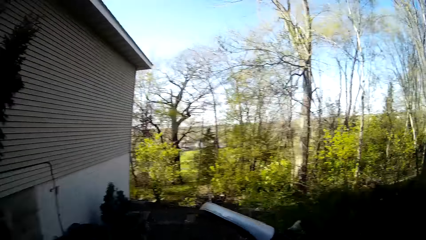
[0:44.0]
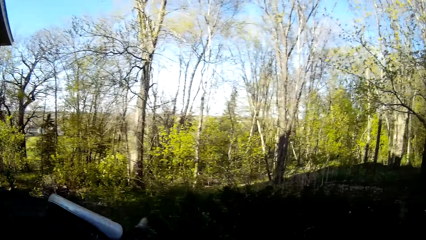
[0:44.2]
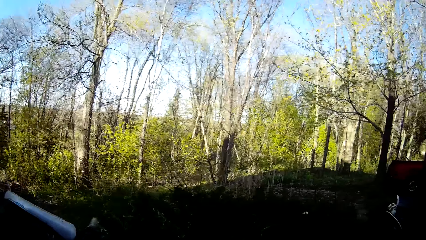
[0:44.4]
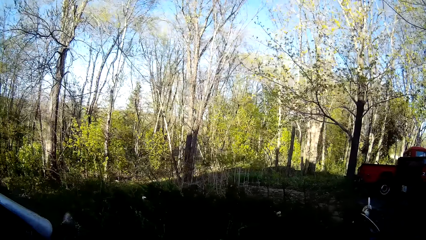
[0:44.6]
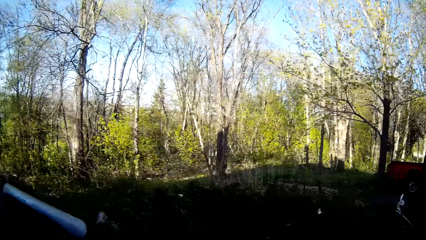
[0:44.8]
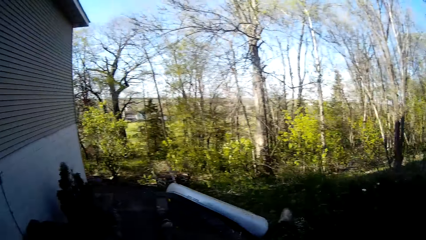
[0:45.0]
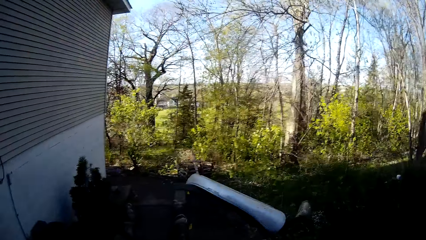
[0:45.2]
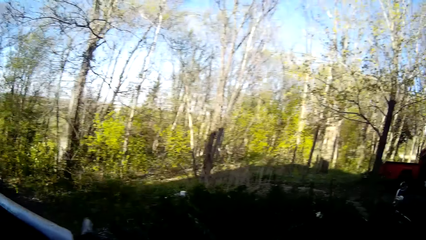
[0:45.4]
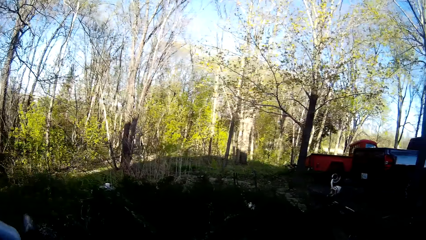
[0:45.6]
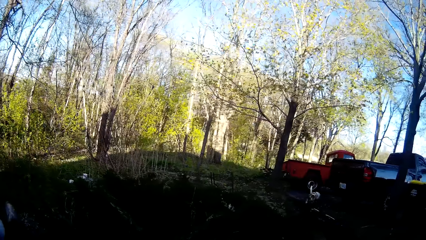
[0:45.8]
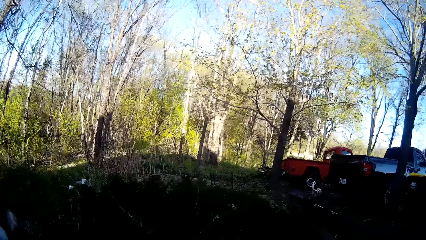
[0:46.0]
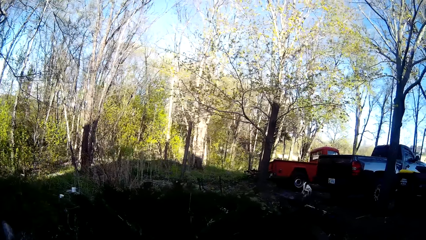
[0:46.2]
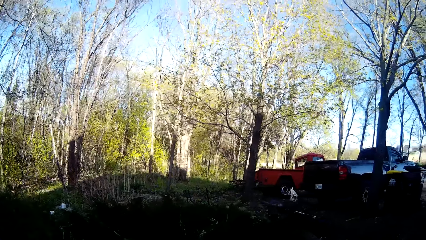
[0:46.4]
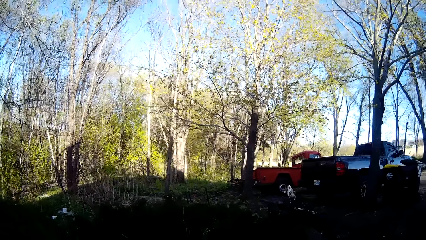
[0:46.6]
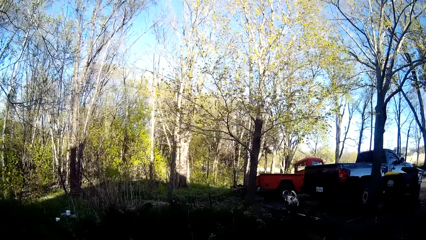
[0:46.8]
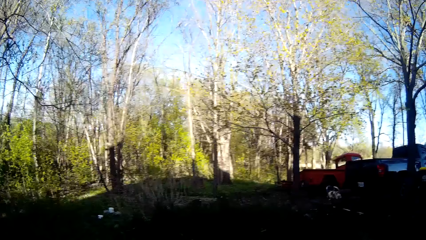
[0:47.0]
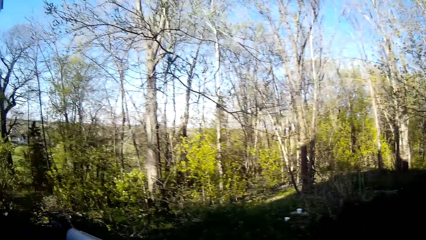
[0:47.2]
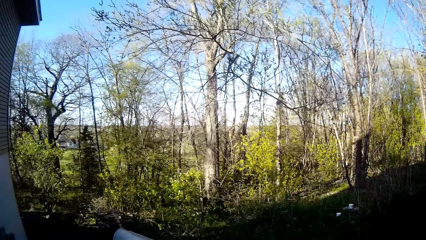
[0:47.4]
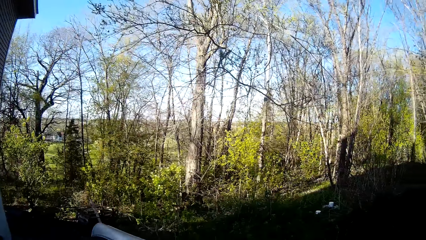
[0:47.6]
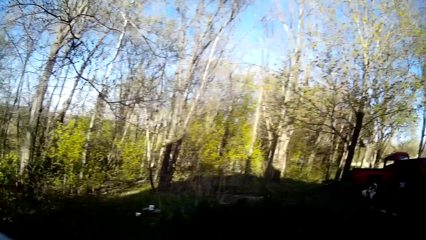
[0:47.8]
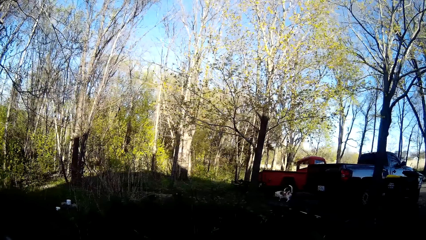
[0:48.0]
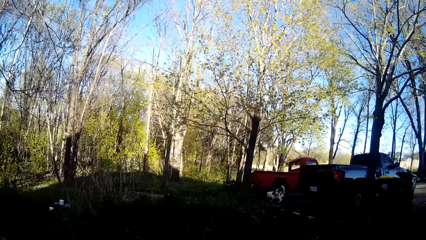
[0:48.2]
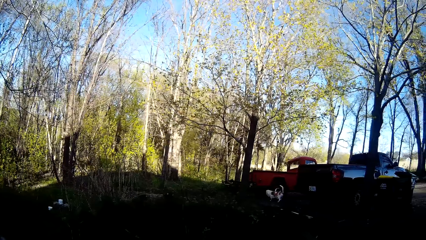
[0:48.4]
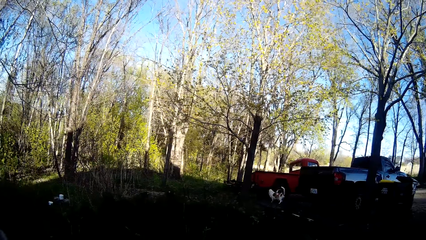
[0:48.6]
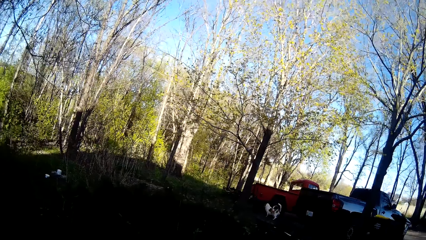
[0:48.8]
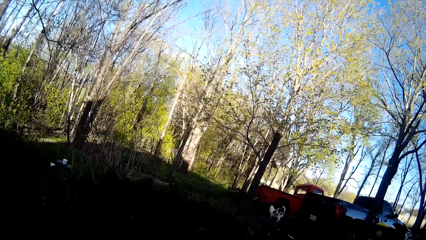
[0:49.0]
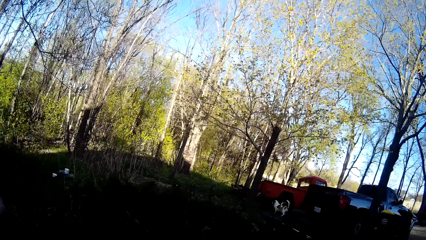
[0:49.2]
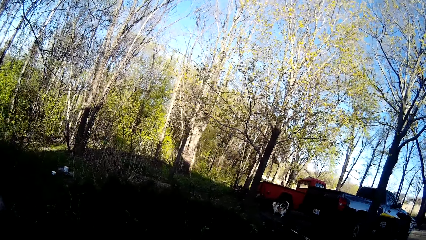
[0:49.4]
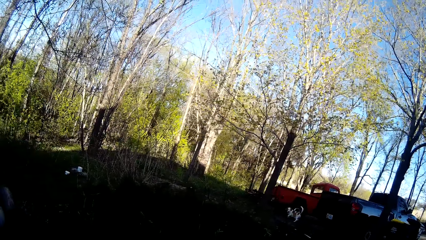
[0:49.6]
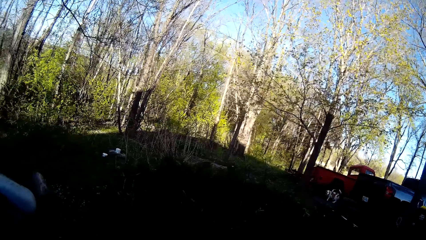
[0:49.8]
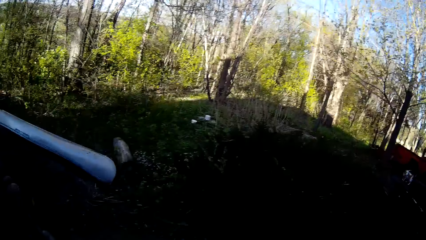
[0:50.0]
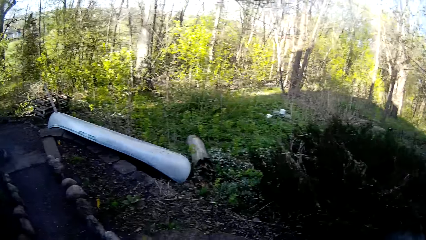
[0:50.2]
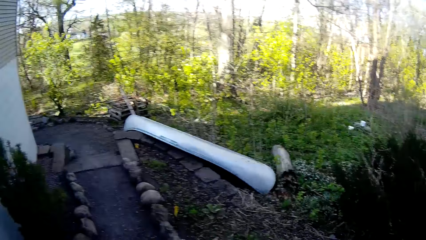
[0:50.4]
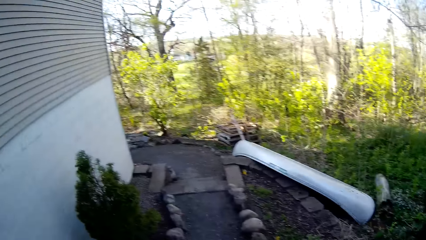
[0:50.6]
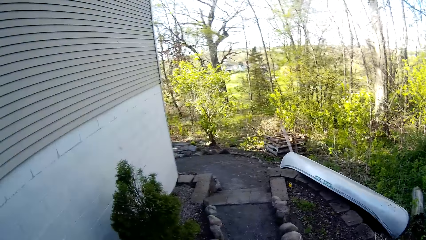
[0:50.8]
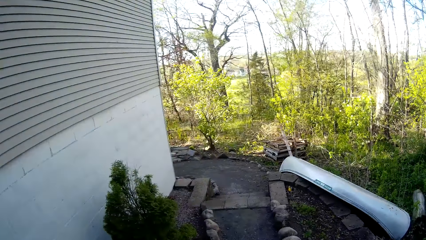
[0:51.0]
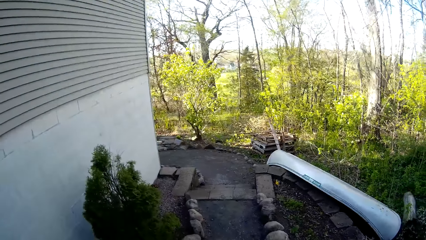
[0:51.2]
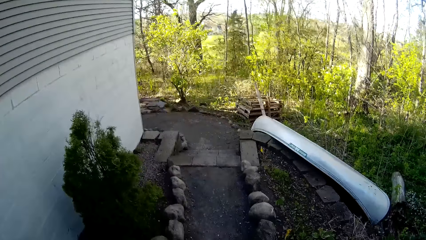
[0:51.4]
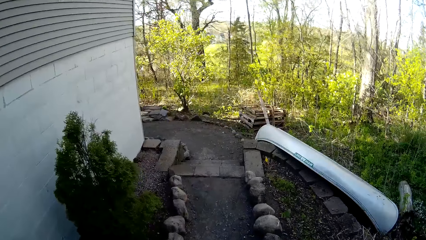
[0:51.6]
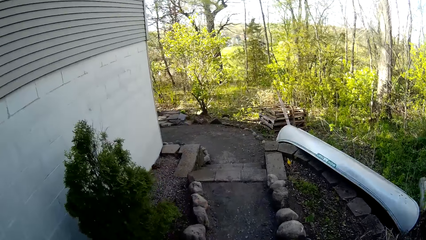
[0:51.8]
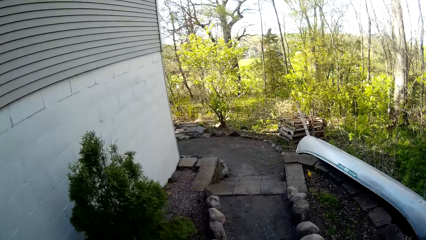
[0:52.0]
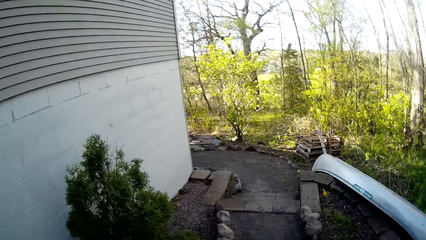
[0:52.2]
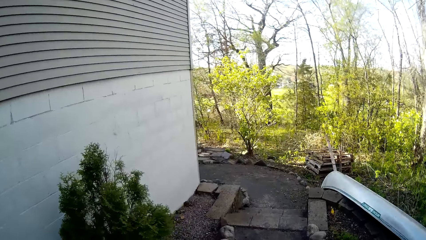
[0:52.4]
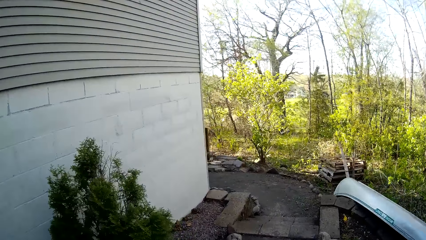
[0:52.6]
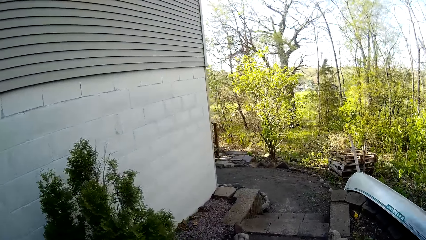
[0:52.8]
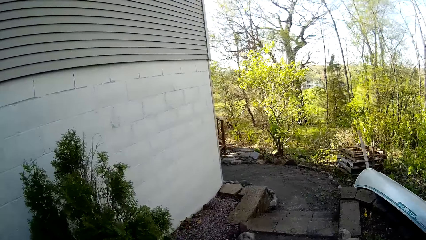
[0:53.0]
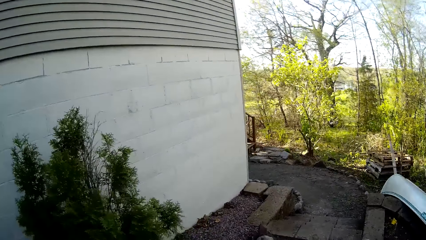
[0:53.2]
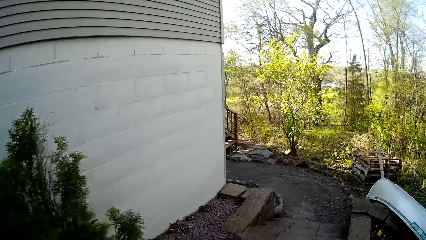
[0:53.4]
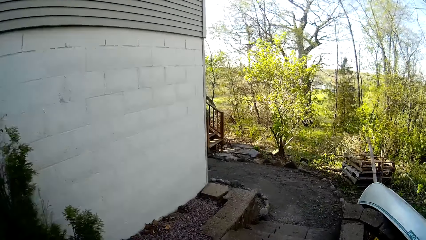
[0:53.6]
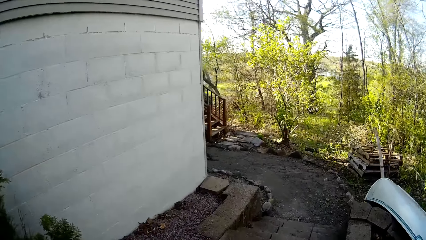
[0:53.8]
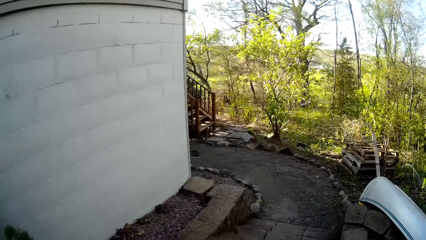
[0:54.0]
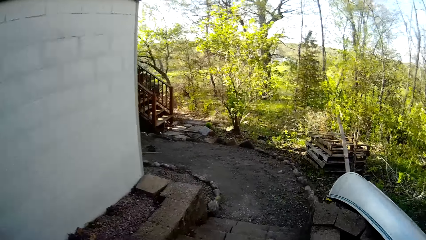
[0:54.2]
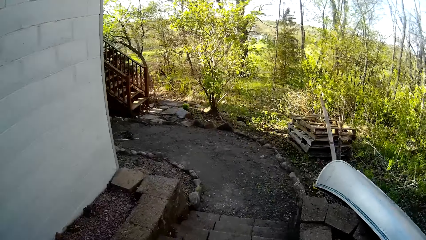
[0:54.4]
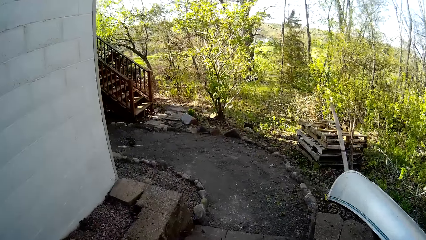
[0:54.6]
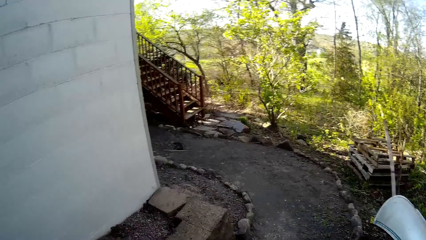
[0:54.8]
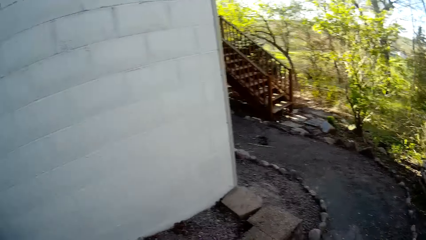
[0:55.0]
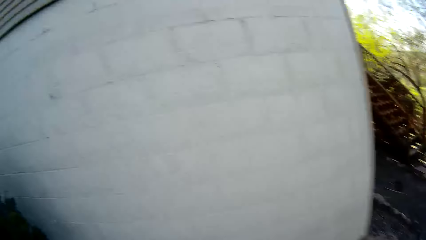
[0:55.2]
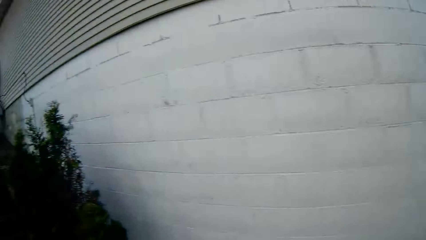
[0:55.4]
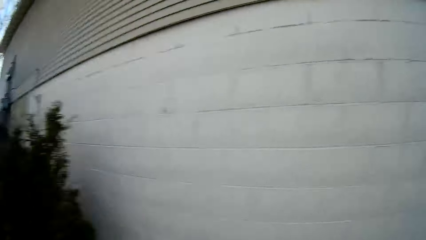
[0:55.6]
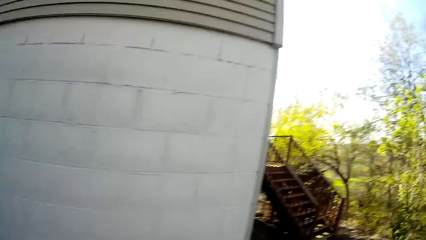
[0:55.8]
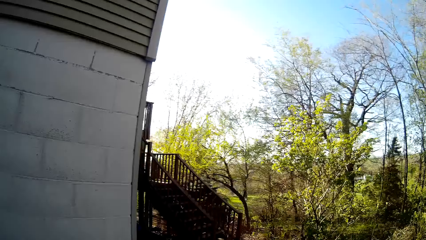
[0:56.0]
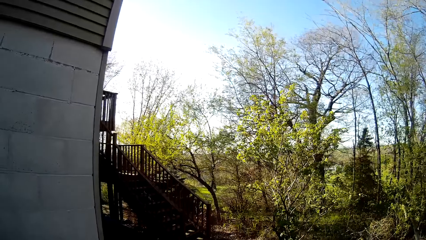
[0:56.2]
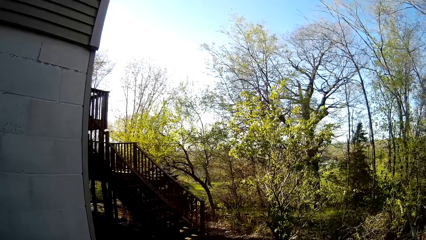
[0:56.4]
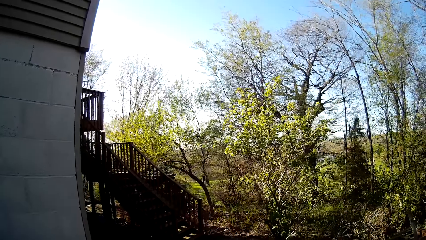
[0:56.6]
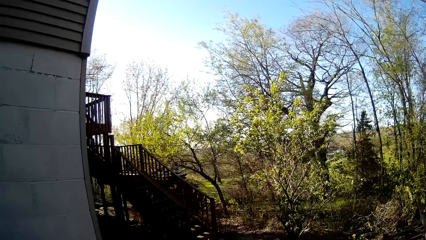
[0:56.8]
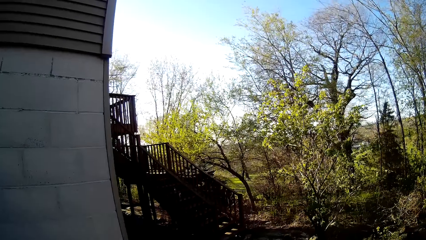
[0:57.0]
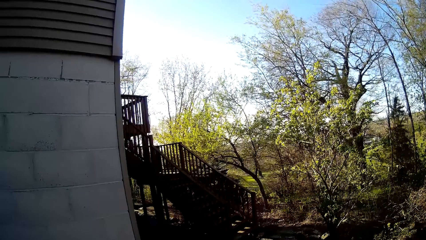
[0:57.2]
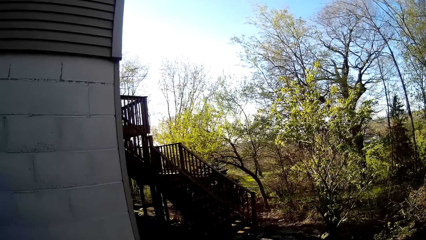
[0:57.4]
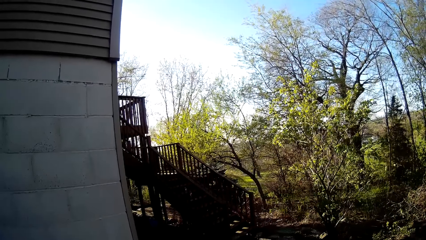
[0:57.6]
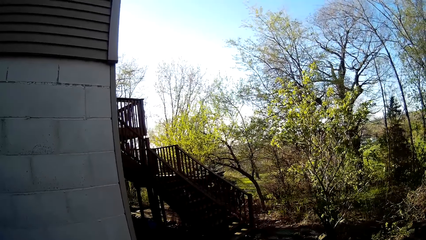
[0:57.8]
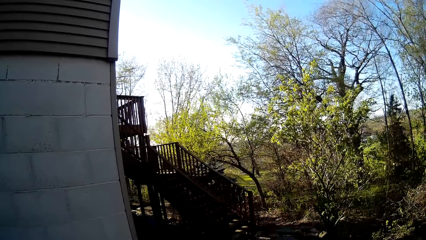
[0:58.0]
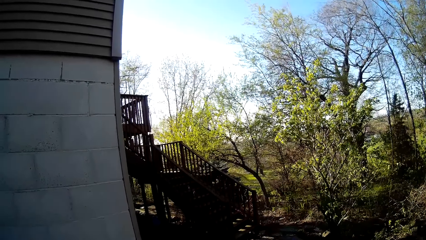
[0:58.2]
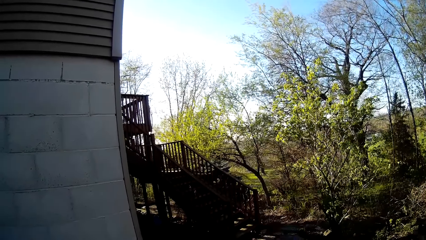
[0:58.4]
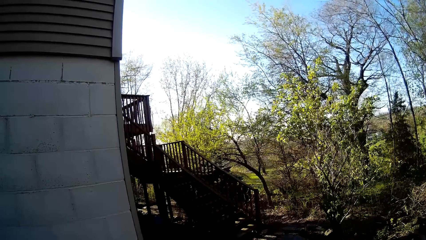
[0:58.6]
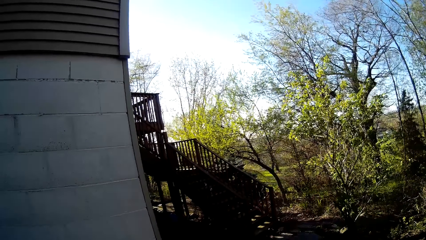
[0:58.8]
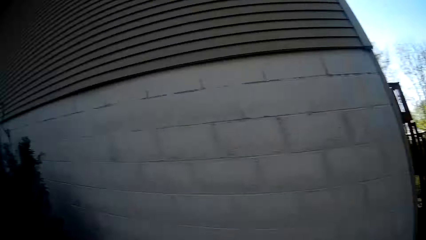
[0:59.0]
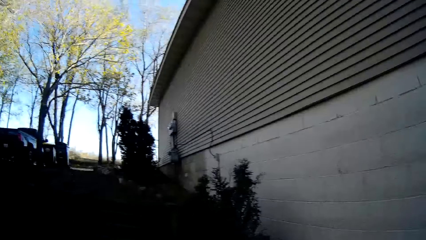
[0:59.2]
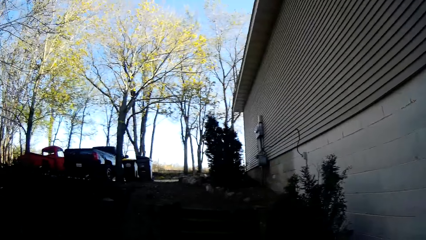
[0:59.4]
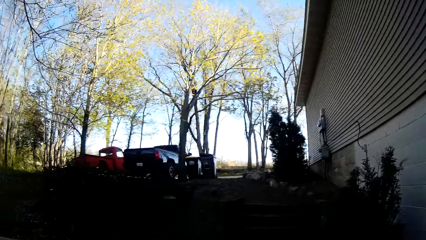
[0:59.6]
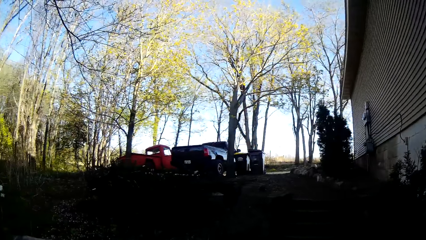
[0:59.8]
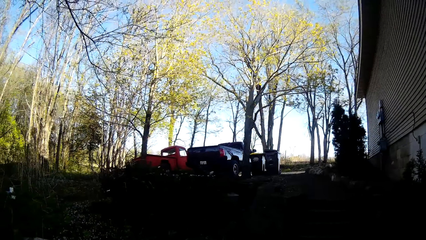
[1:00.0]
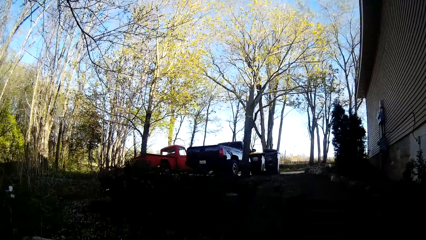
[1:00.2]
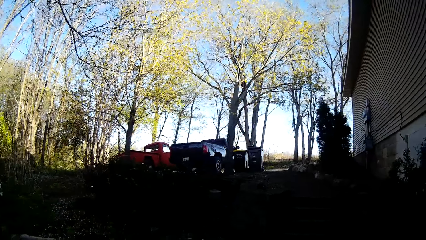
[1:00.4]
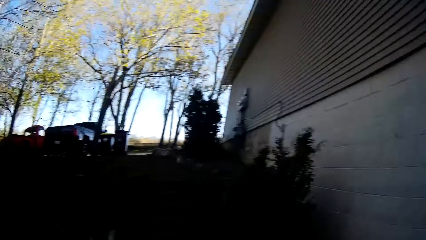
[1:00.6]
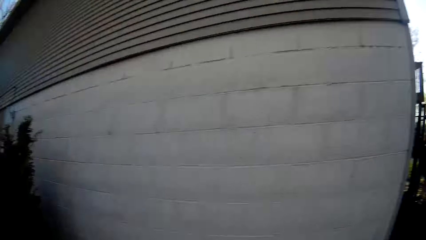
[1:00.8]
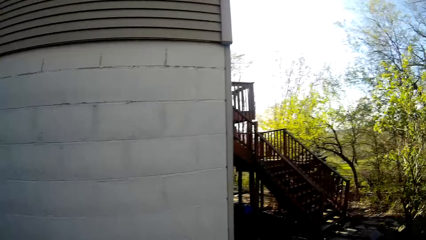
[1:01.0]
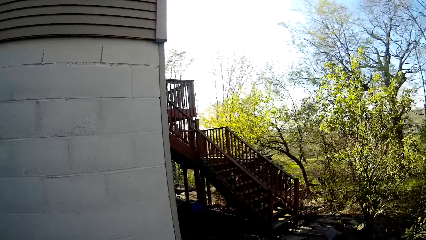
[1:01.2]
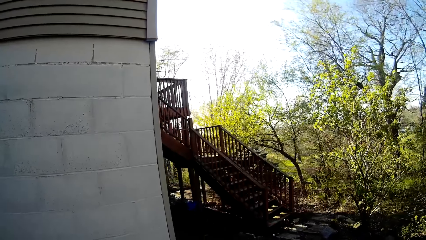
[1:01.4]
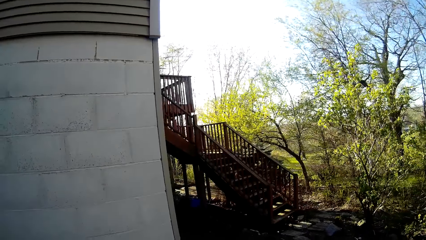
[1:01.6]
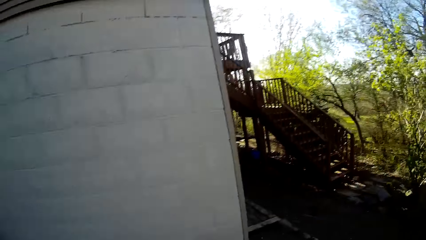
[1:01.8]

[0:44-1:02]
The camera wearer interacts with the dog. They stop to walk and look around.
